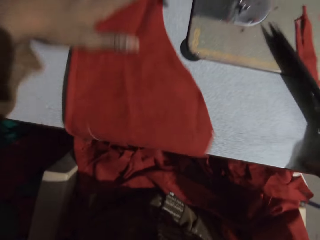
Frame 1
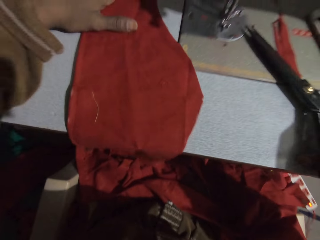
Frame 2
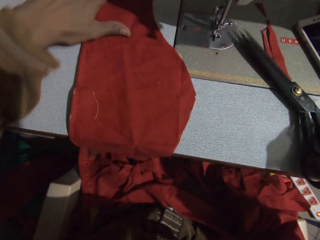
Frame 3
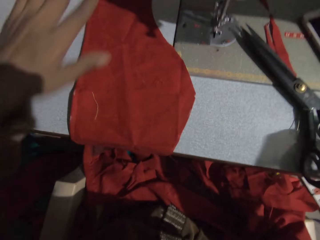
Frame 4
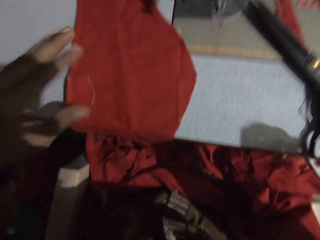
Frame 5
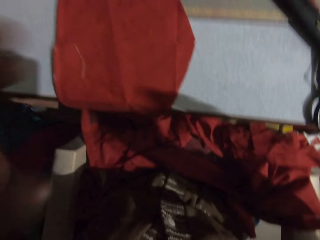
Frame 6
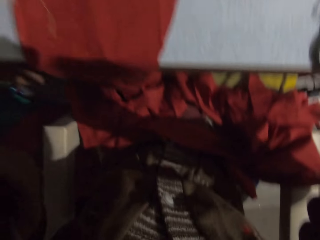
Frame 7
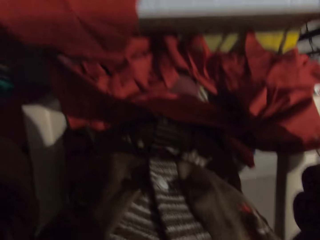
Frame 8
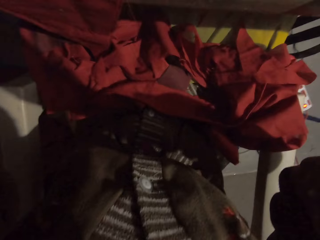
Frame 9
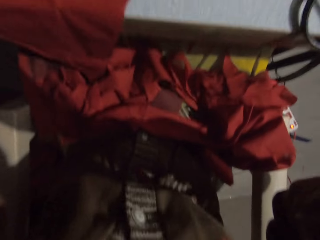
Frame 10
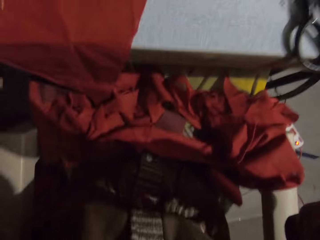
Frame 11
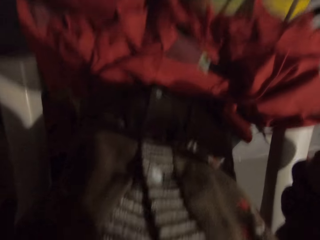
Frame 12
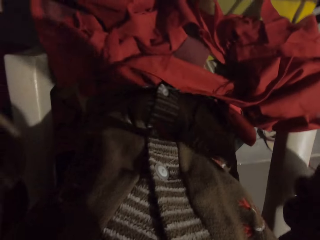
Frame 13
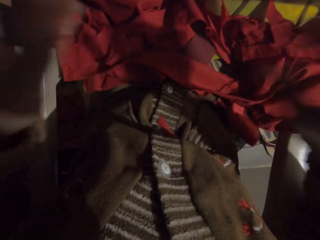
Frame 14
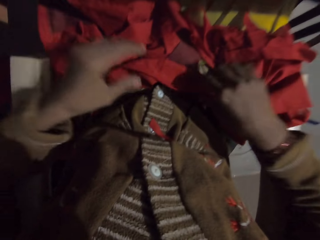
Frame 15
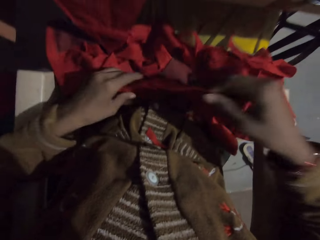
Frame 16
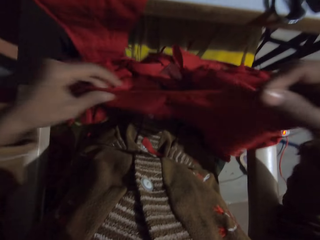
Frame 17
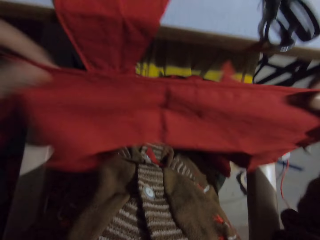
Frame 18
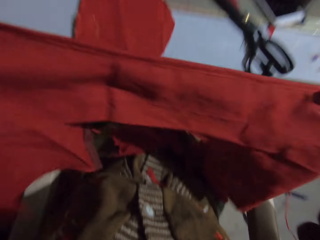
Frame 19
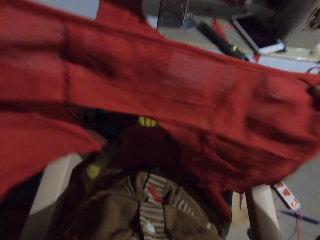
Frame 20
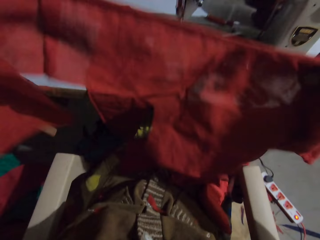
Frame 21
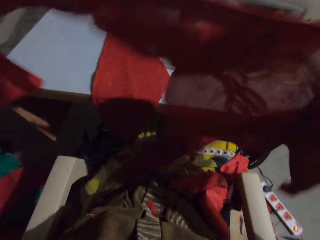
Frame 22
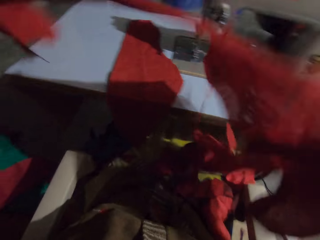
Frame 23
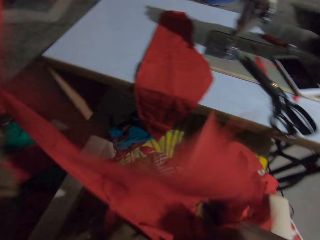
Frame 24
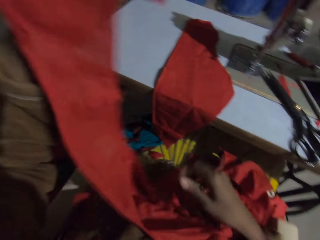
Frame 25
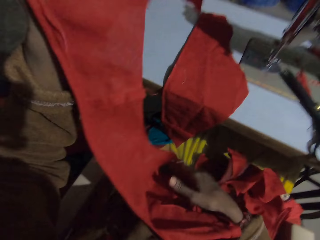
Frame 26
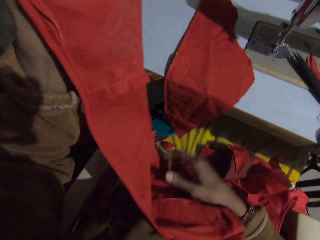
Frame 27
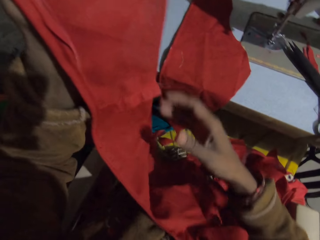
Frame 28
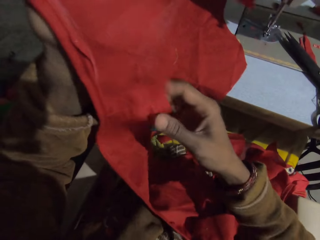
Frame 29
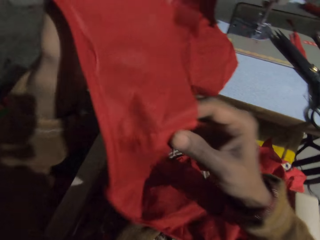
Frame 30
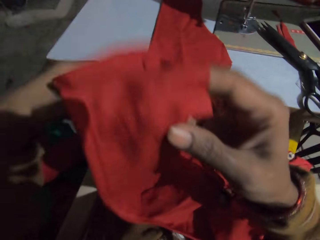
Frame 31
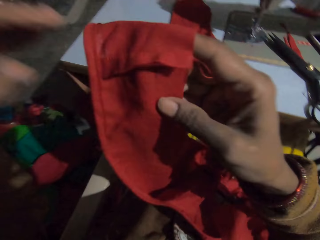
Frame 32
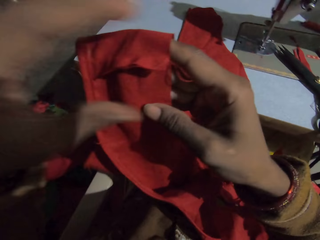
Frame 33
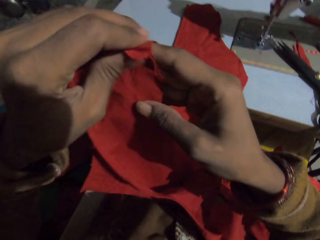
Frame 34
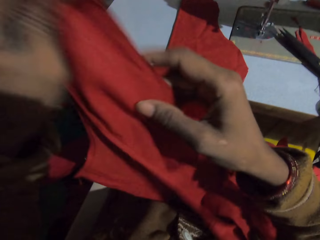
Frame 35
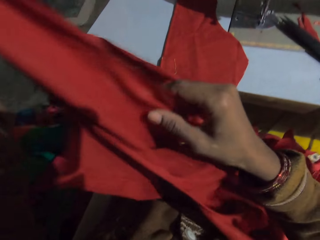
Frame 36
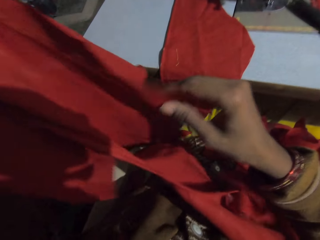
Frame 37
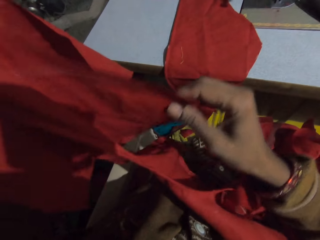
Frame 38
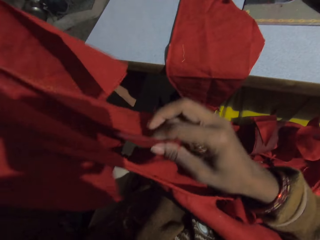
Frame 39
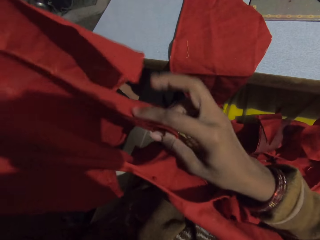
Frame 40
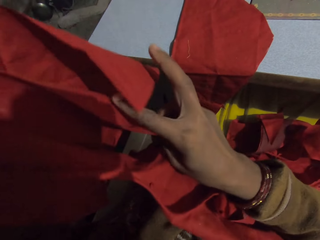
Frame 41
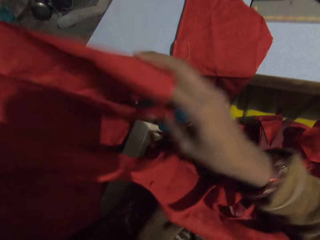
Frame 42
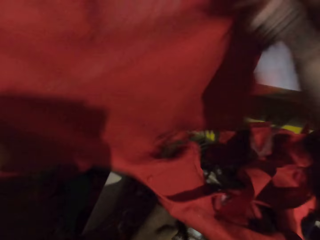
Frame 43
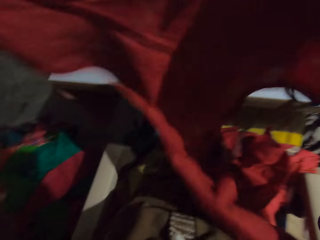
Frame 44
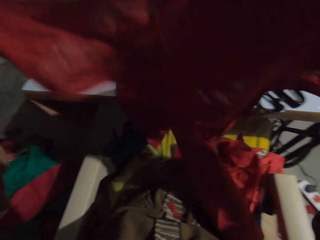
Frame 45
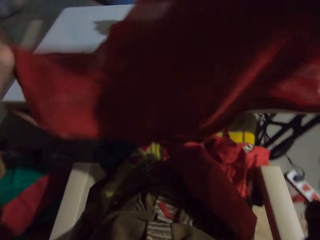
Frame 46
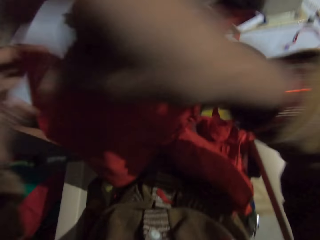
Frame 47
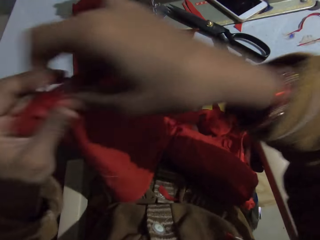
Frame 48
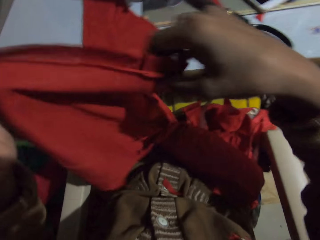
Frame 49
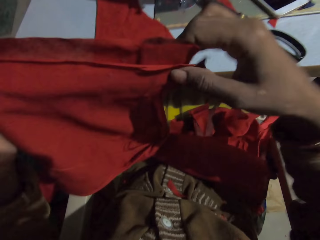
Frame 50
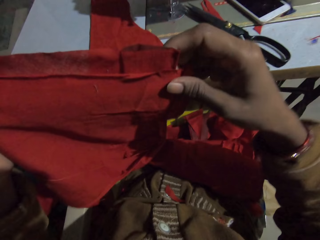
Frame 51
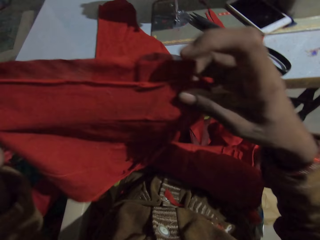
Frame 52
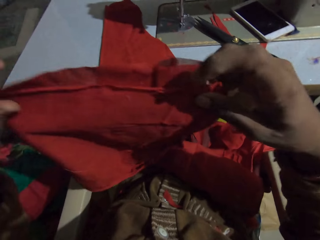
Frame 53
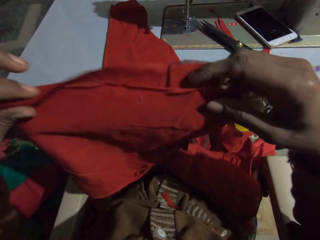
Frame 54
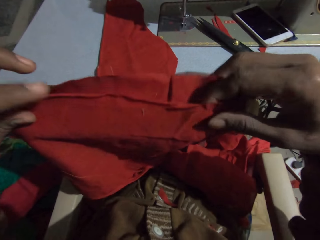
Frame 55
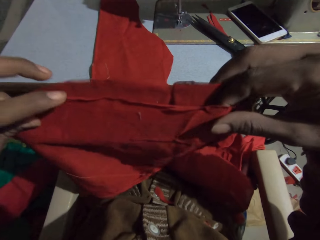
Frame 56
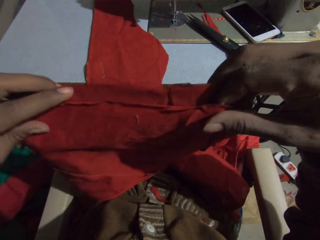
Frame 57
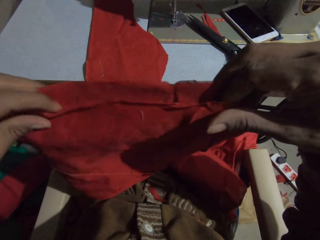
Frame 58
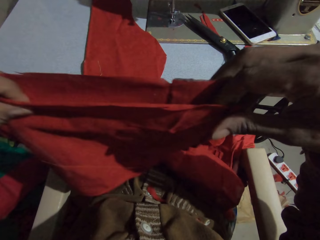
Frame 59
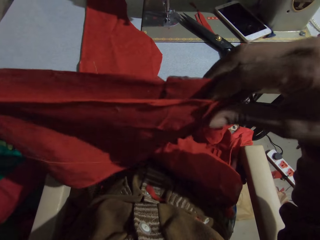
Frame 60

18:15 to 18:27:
The camera wearer puts the scissors on the sewing machine. He looks around. He picks up the piece of cloth on his thigh. He adjusts the piece of cloth. He turns the piece of cloth with his hands. He folds the piece of cloth with his hands.

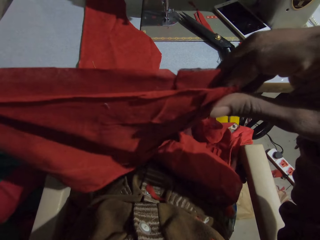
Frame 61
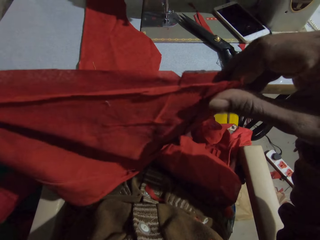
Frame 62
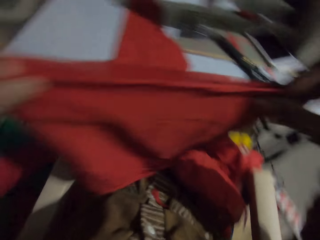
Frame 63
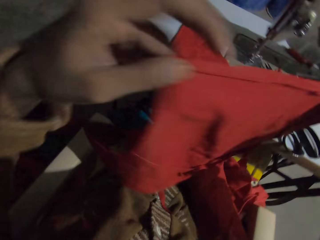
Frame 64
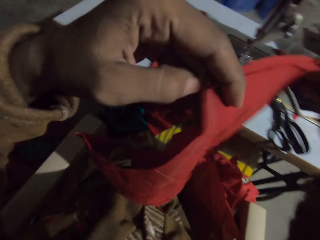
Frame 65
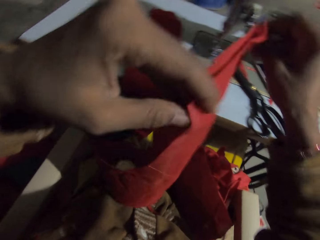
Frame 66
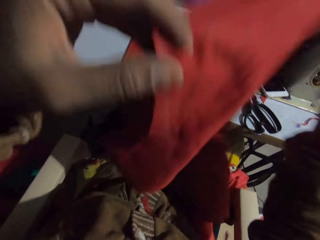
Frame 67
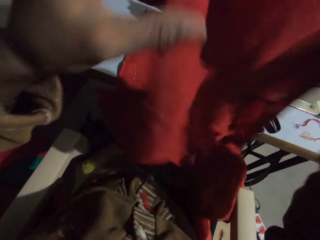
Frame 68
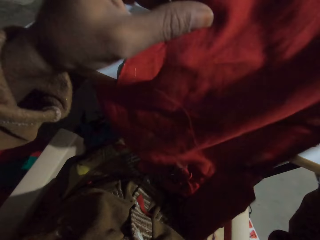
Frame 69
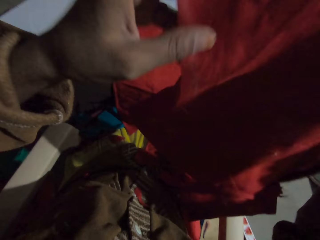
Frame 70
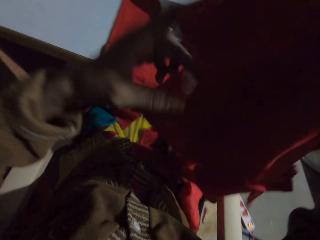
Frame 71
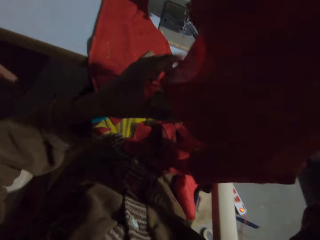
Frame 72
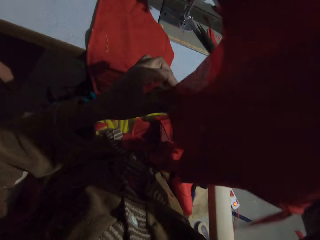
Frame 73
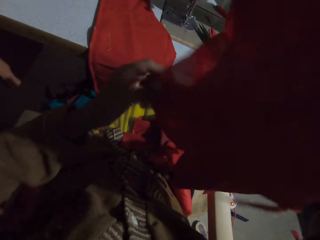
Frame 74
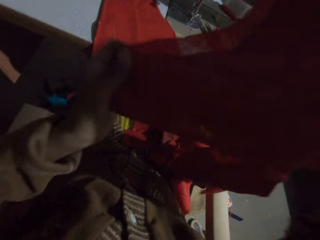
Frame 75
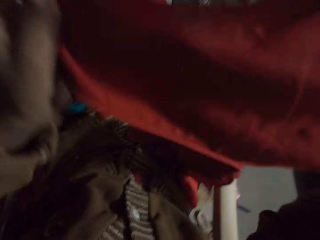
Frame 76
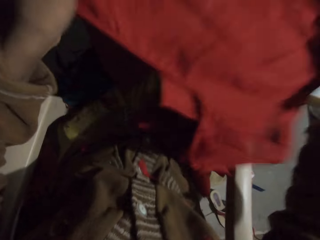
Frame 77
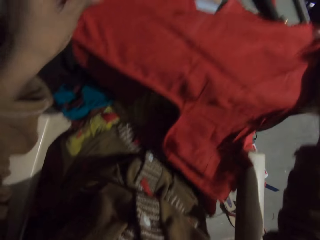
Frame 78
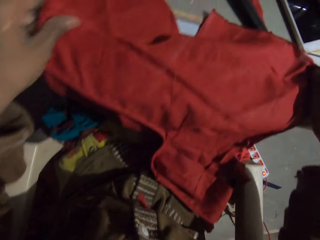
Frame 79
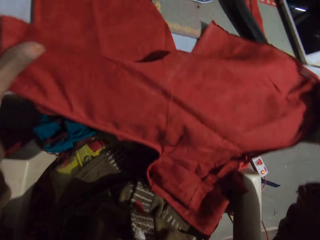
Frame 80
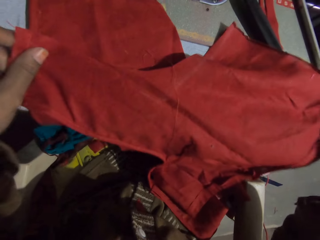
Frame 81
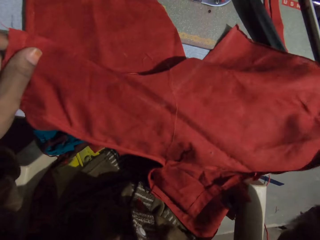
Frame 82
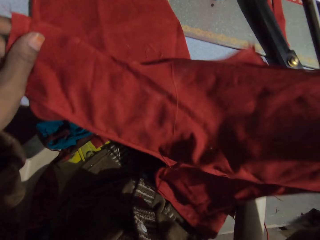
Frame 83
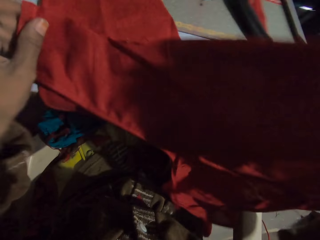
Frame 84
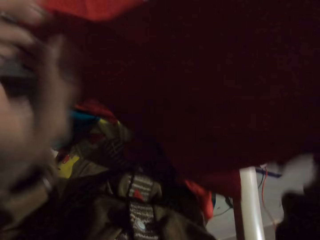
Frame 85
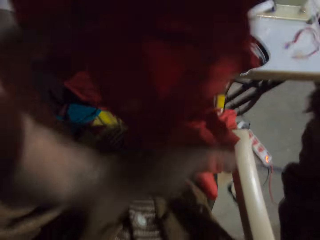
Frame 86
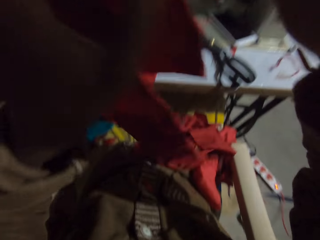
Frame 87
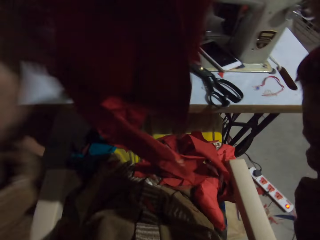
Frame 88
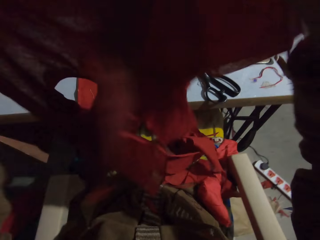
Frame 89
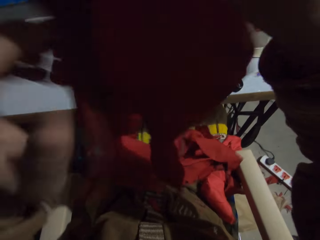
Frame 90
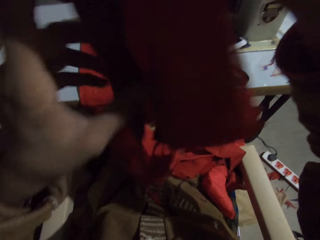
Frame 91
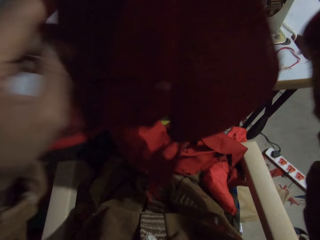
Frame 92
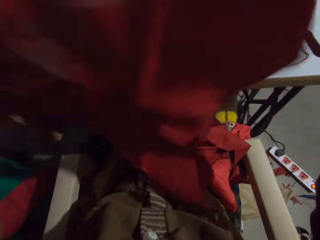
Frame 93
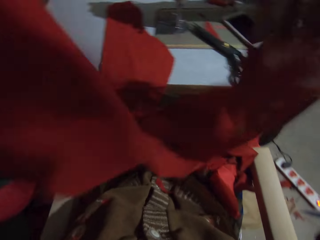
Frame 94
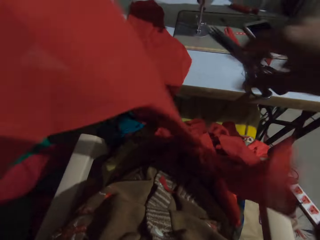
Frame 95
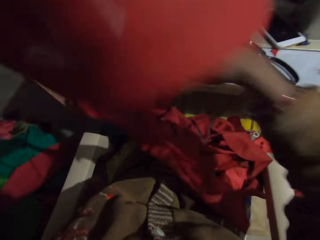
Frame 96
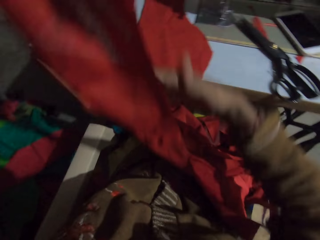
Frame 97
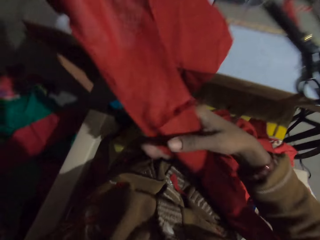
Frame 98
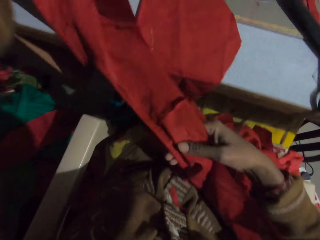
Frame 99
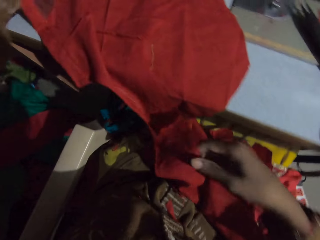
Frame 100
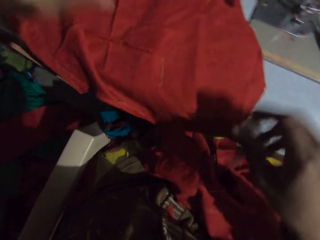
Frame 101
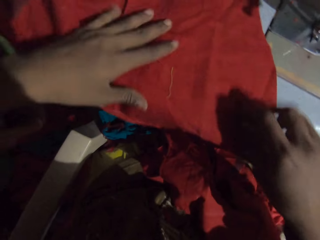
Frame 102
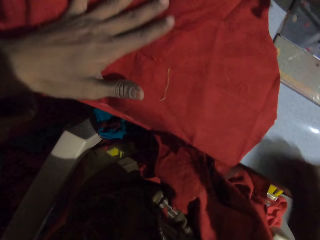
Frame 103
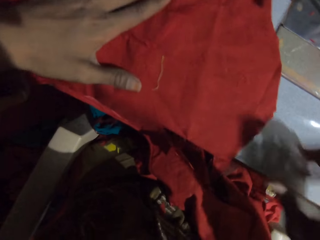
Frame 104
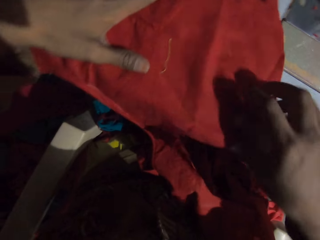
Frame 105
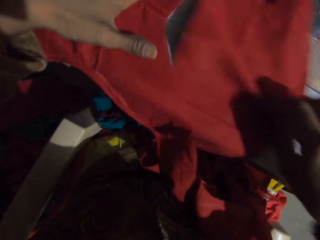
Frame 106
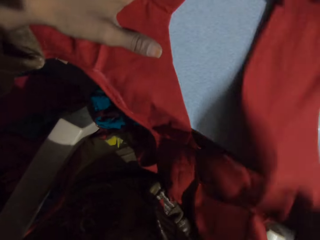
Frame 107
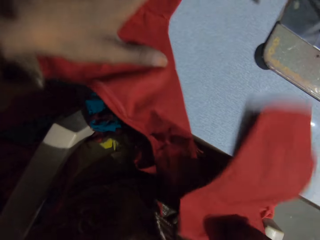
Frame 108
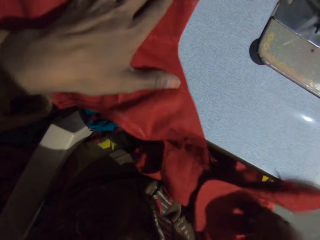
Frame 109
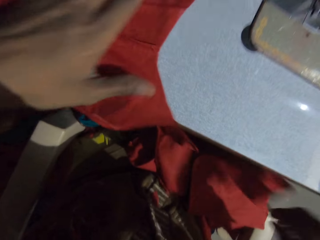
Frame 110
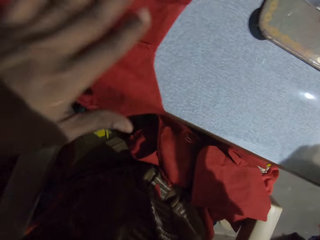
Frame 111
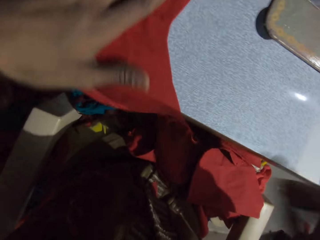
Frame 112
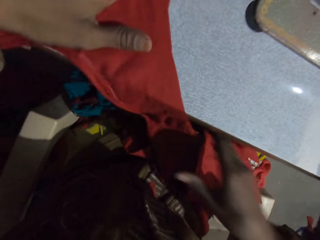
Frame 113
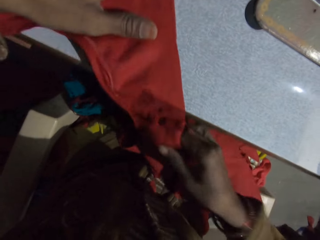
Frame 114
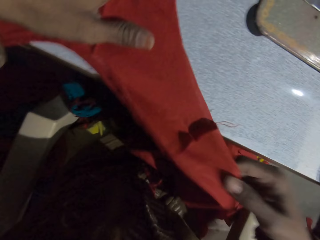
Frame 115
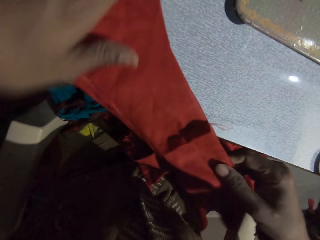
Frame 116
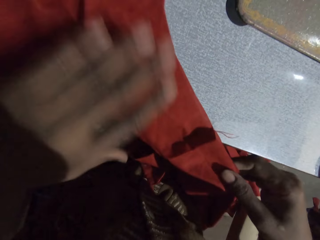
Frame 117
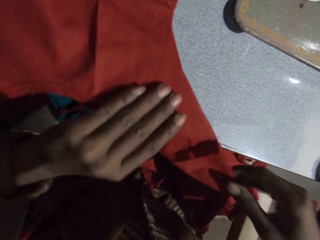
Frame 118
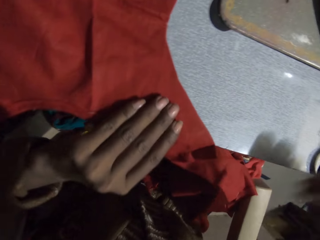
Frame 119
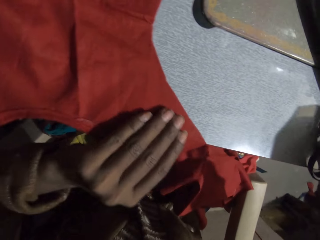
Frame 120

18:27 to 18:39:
The camera wearer unfolds the piece of cloth with his hands. He puts the piece of cloth on the sewing machine. He picks up the piece of cloth on his thigh. He drops the piece of cloth. He checks the piece of cloth.
